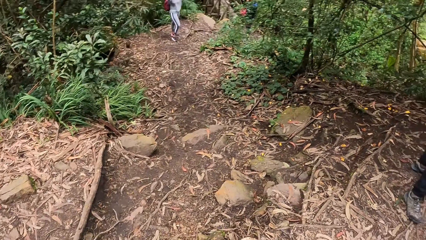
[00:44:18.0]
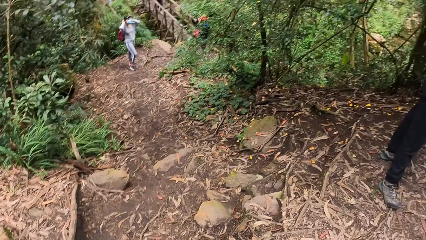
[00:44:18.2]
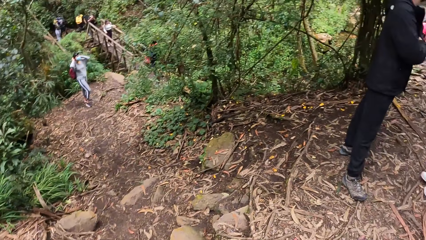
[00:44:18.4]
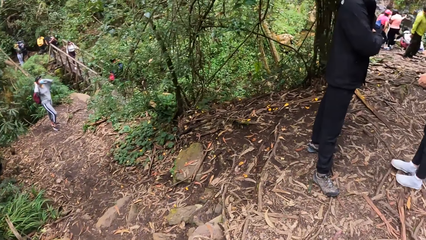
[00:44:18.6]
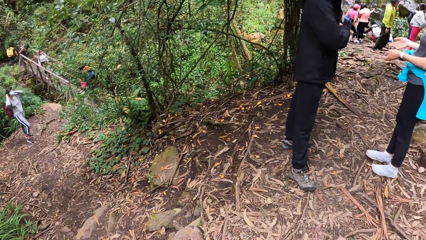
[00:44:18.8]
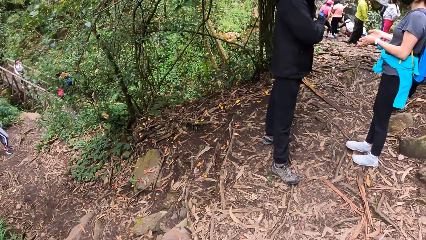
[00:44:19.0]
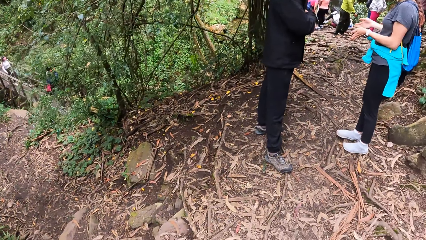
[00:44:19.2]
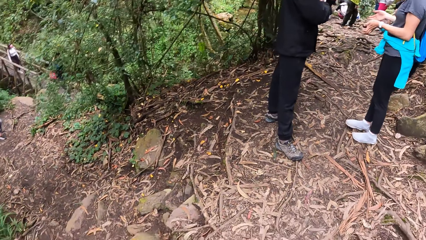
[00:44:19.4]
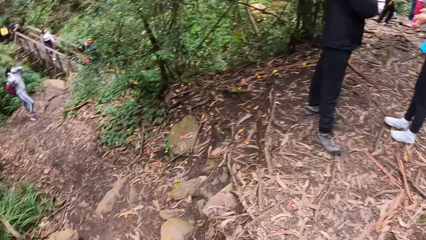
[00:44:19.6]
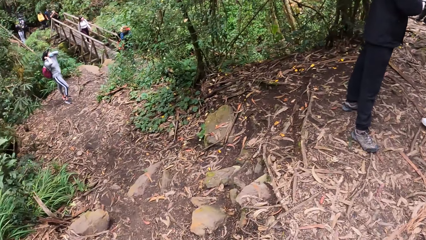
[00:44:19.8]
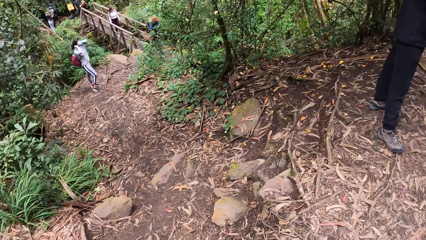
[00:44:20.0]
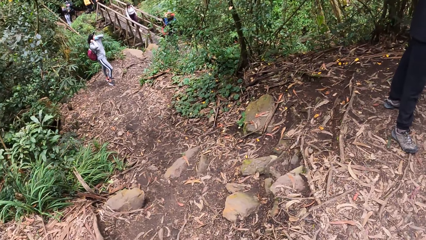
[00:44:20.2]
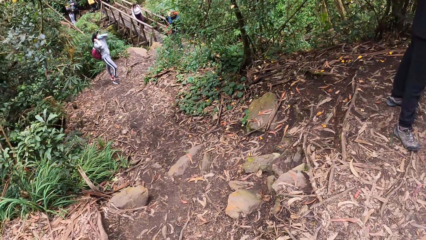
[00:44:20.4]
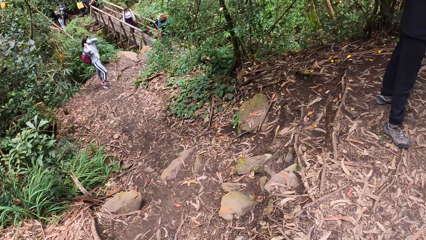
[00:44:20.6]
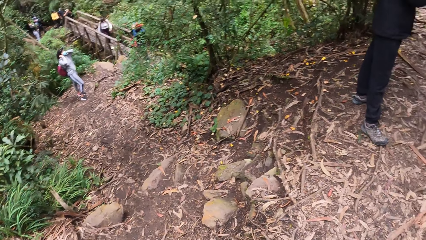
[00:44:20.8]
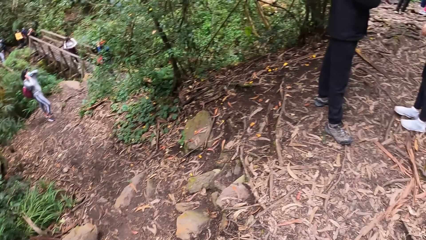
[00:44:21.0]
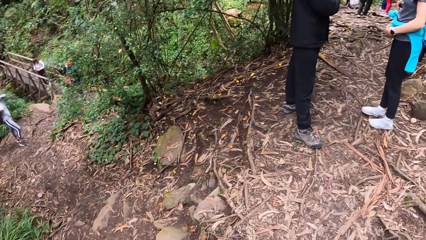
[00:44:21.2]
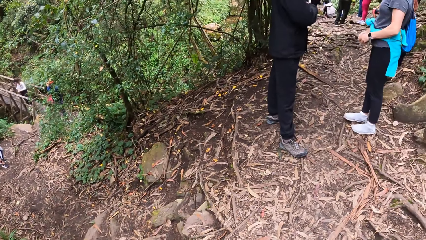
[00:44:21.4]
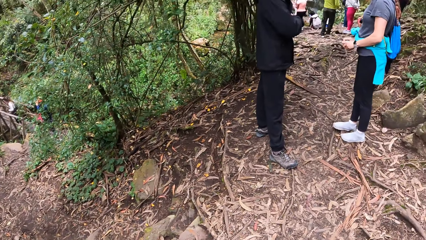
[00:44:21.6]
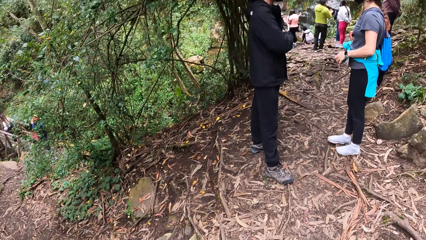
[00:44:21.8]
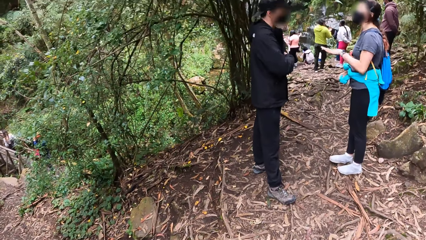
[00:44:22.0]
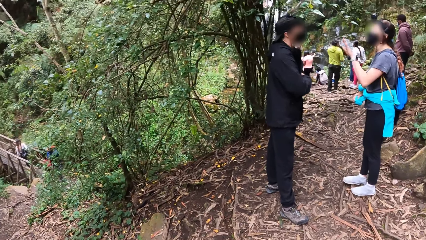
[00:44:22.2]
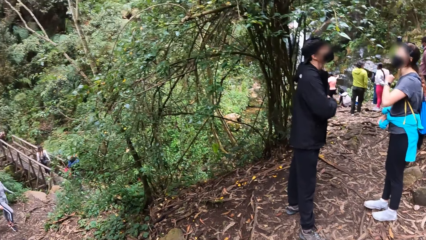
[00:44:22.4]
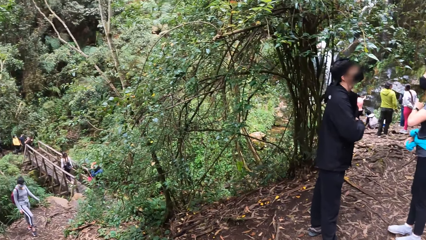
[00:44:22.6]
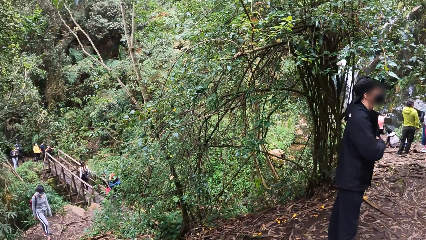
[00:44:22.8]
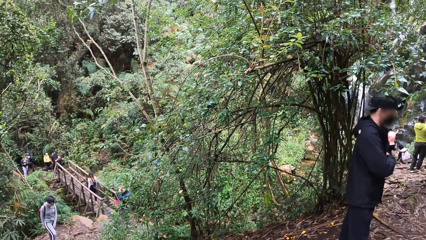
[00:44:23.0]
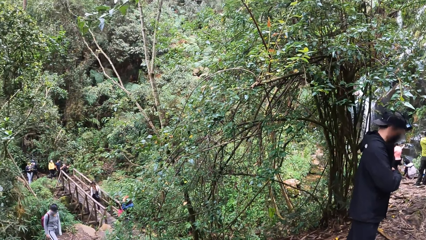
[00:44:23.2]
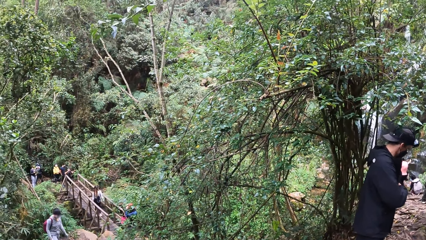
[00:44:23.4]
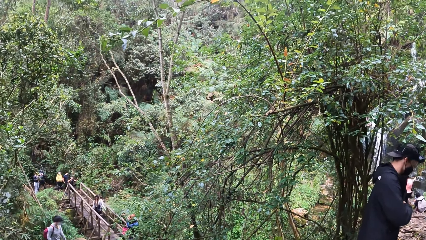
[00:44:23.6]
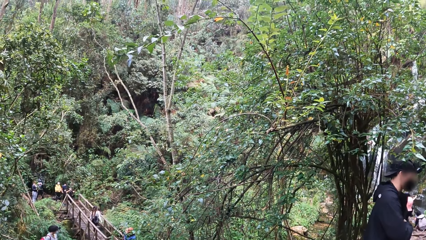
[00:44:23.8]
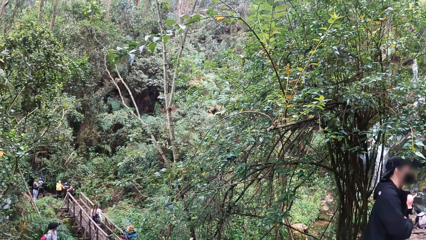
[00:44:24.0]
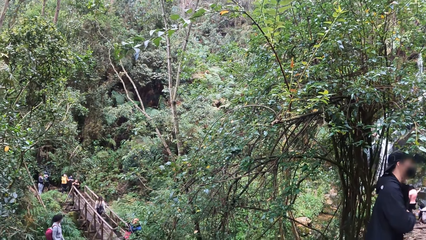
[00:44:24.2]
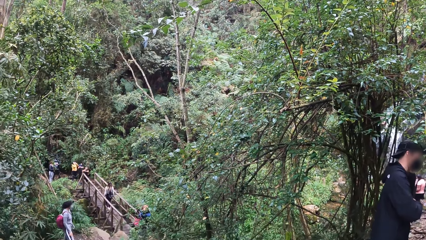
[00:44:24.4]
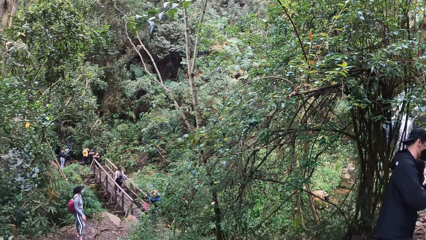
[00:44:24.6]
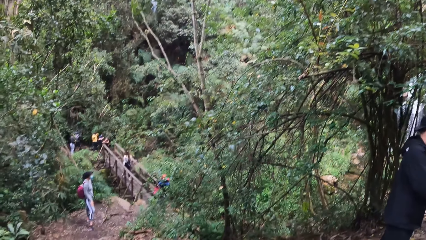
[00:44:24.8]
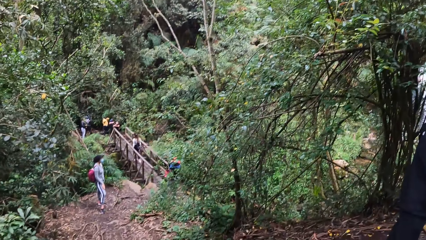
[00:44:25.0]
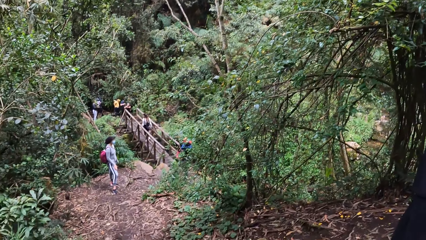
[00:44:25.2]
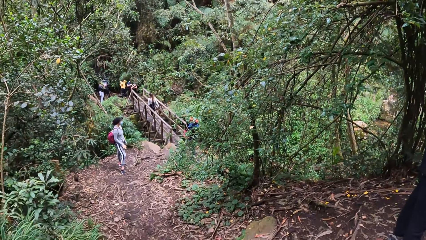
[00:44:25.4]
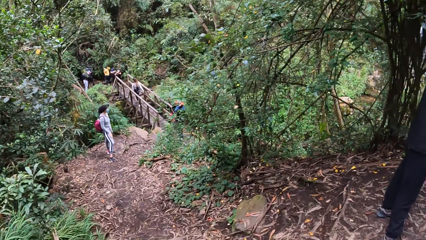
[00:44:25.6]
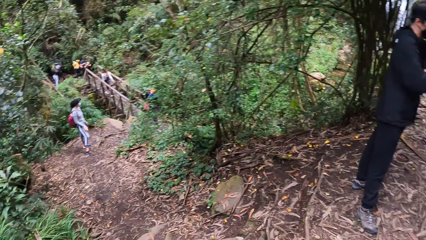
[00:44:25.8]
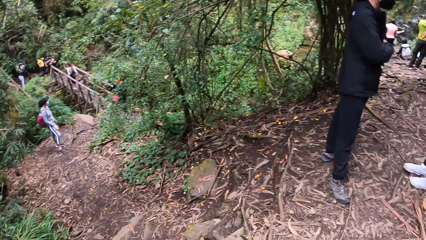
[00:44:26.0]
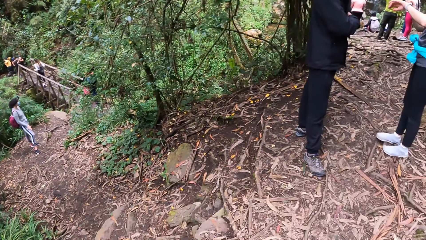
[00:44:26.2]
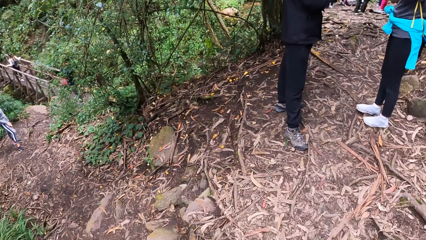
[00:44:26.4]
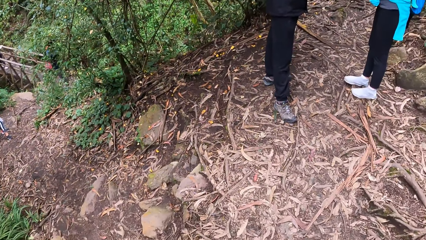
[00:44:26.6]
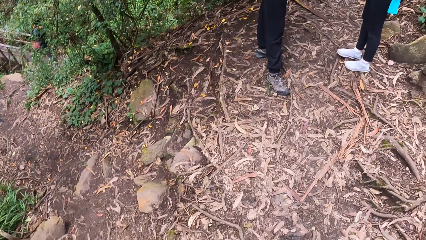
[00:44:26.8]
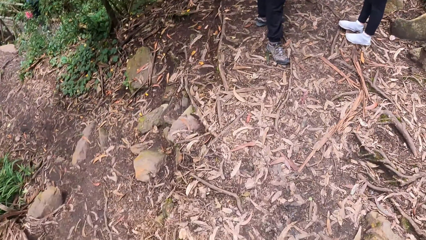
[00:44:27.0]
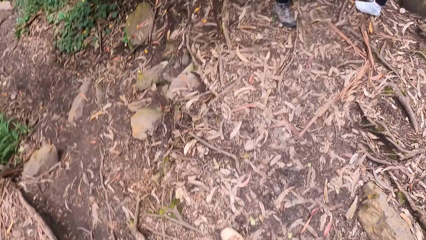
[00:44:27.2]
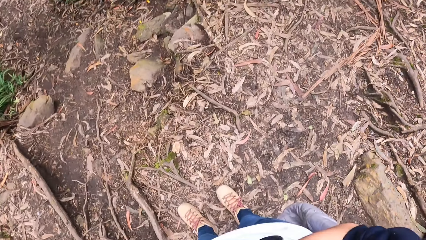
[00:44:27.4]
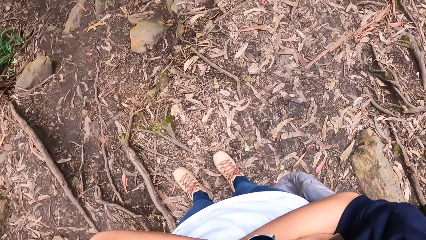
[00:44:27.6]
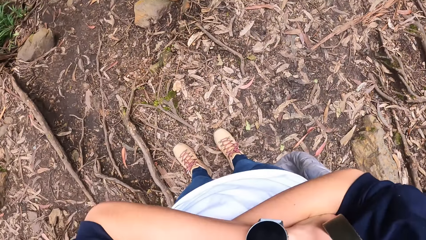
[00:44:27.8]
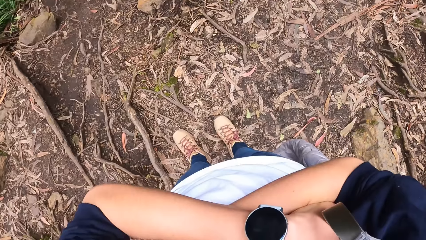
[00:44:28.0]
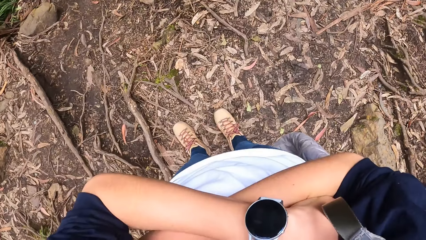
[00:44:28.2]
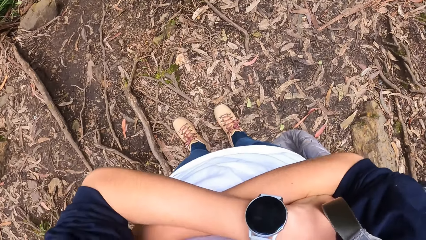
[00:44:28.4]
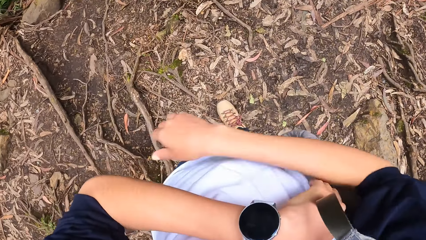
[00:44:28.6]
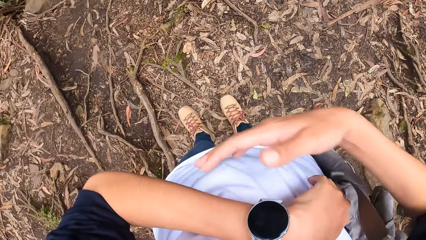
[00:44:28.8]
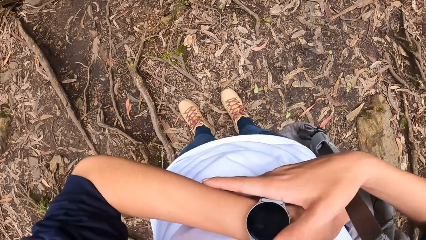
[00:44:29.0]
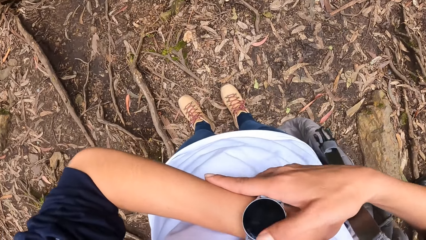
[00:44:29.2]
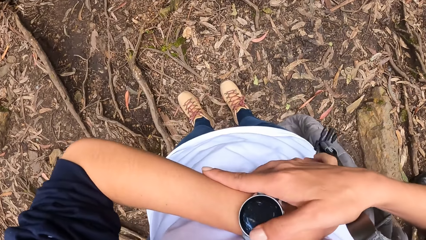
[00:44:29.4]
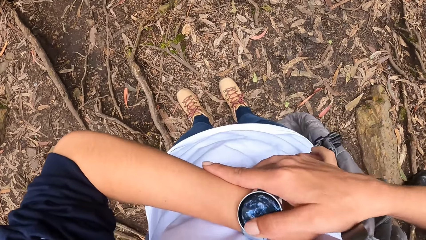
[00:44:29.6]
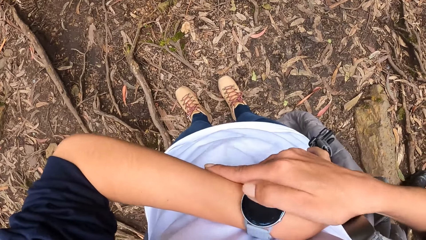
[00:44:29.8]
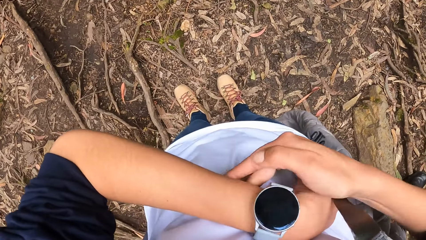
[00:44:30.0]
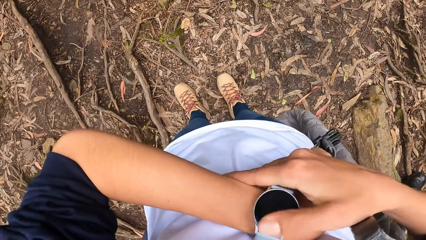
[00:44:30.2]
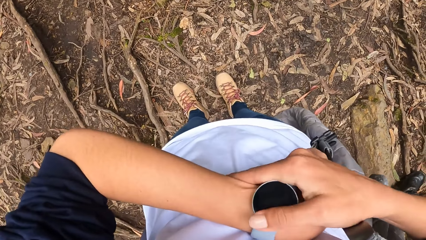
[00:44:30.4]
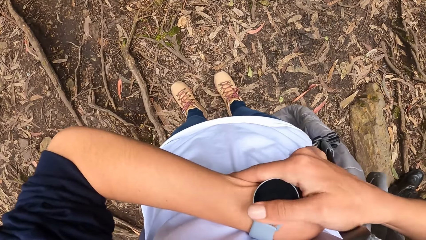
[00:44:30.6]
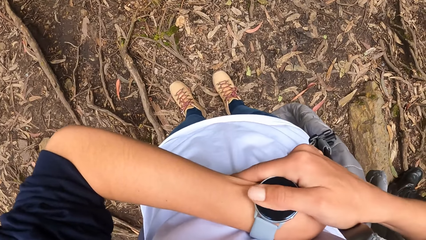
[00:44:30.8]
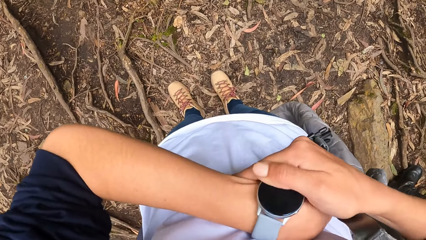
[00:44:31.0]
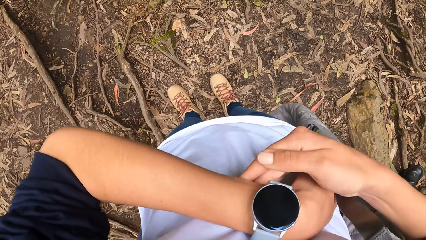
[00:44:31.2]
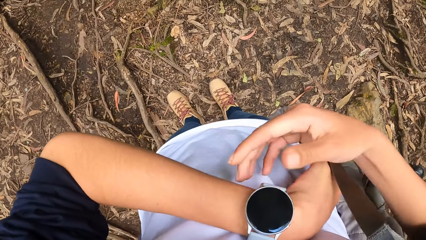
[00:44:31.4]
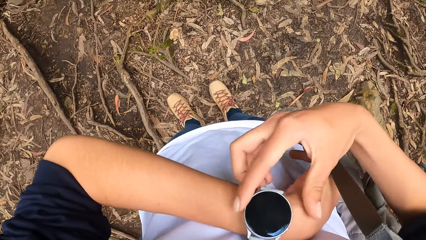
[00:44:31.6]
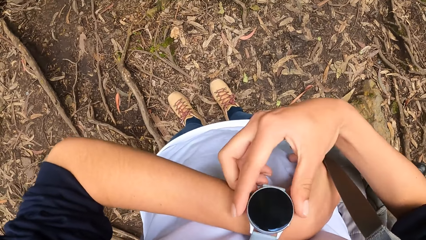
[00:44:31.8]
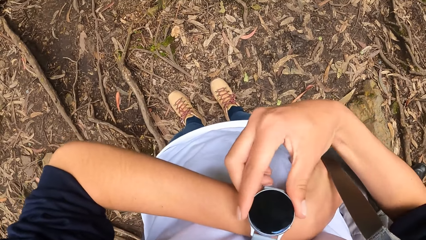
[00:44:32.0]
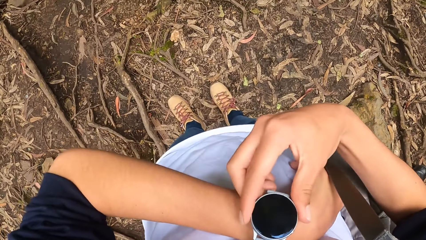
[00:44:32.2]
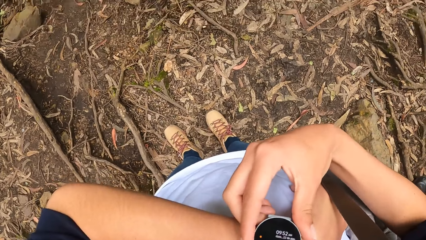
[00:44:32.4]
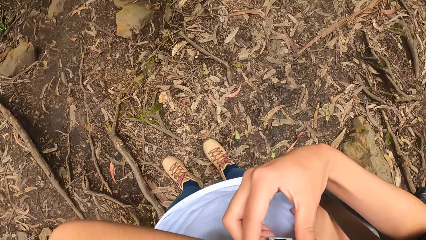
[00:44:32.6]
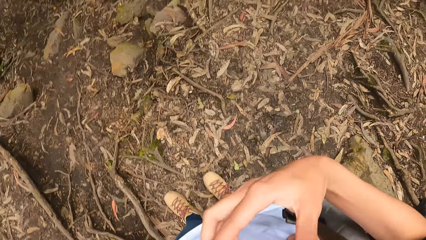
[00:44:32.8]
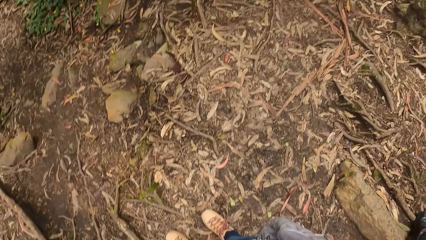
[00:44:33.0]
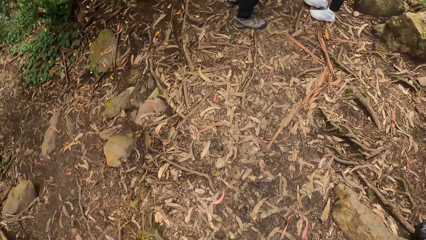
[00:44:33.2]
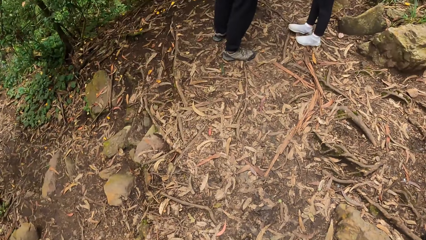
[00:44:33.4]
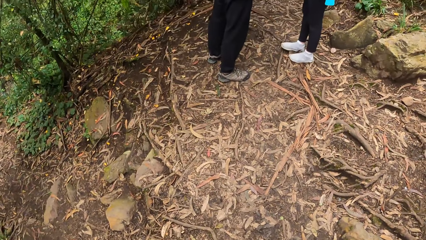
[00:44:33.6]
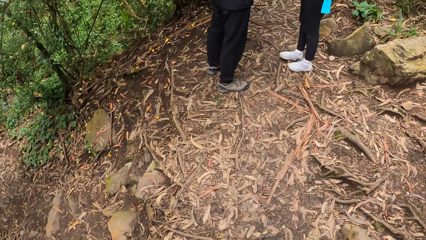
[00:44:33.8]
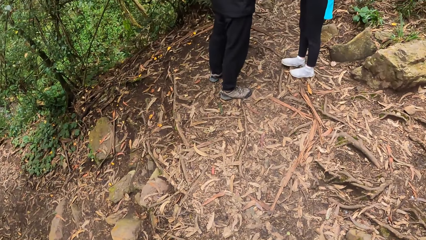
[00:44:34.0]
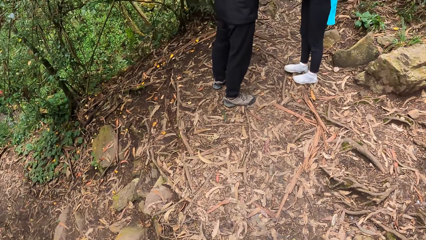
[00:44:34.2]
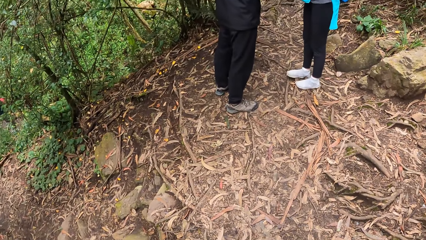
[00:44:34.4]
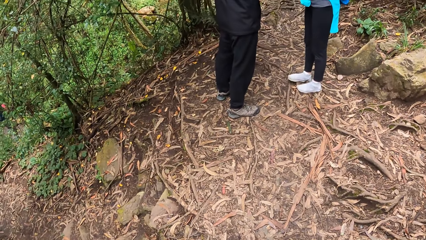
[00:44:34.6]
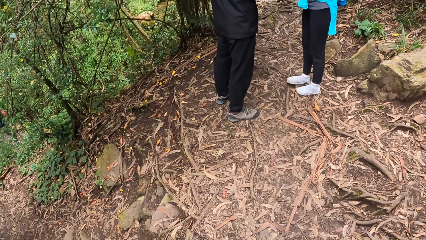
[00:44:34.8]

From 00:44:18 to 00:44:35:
The camera wearer turns around. A person interacts with another person. The other person nods their head. The camera wearer looks round. They hold hands. They look at the wrist watch. They wipe the watch. They hold a watch button. They adjust the watch. They turn around.
